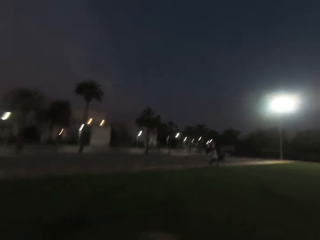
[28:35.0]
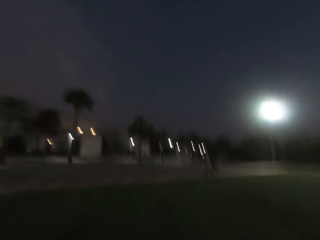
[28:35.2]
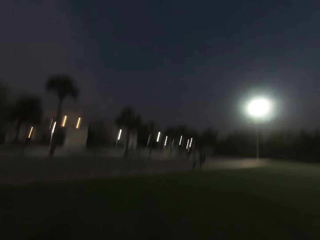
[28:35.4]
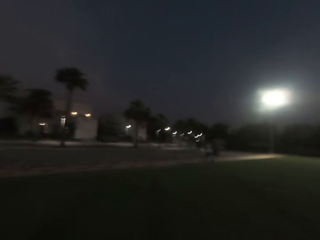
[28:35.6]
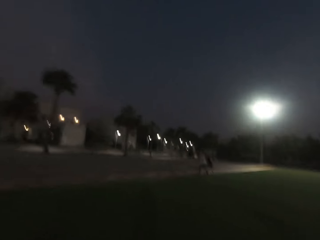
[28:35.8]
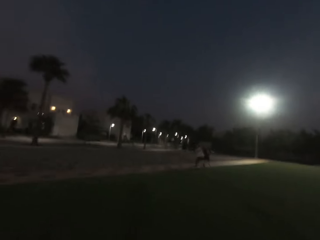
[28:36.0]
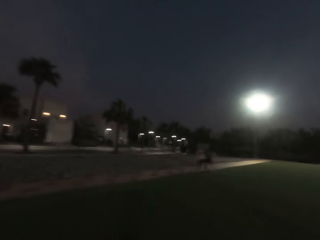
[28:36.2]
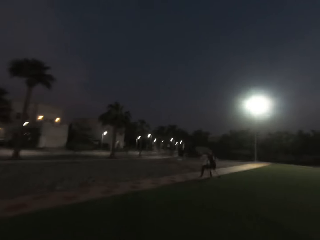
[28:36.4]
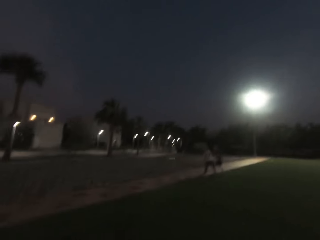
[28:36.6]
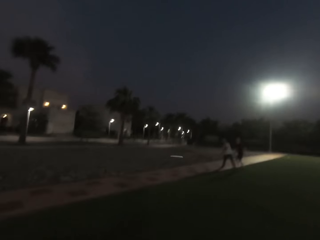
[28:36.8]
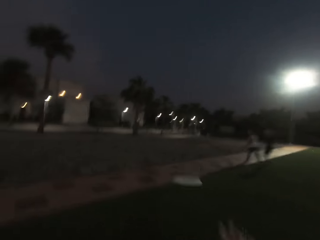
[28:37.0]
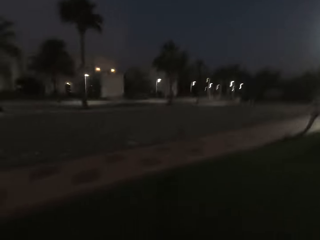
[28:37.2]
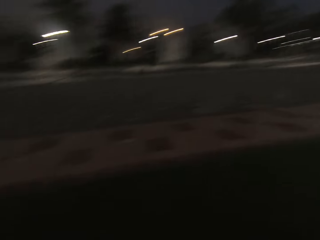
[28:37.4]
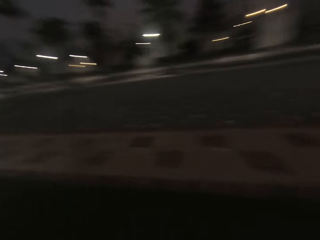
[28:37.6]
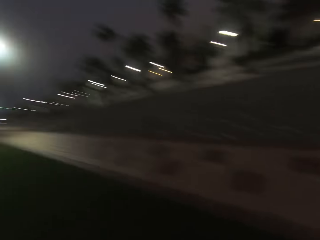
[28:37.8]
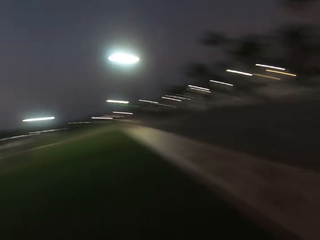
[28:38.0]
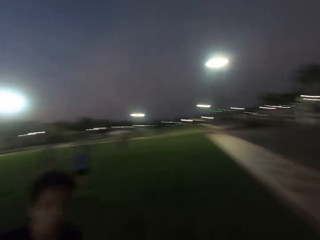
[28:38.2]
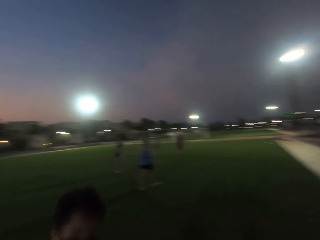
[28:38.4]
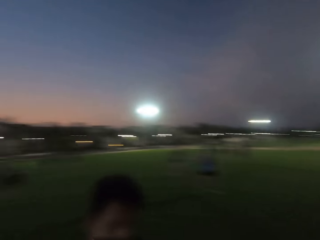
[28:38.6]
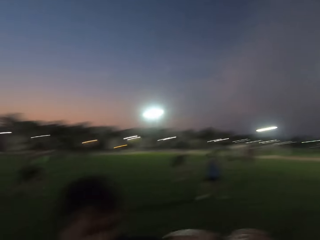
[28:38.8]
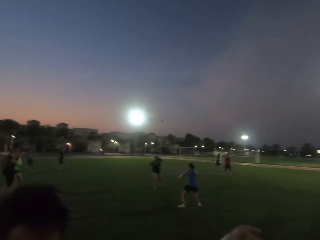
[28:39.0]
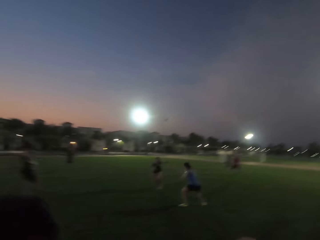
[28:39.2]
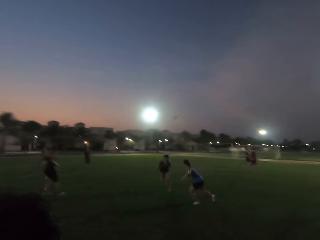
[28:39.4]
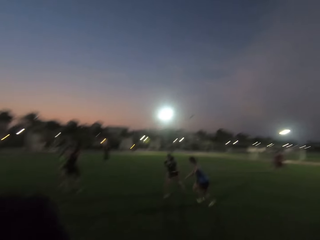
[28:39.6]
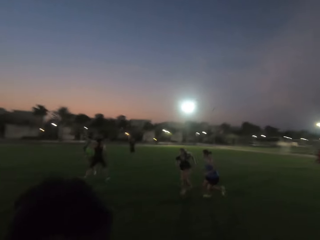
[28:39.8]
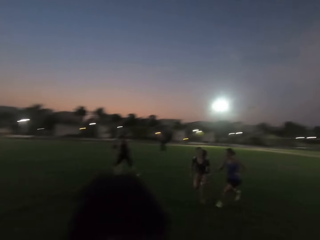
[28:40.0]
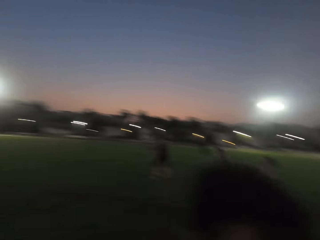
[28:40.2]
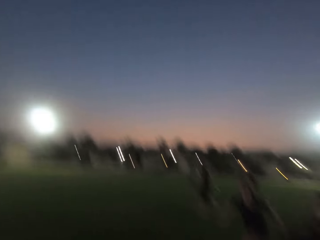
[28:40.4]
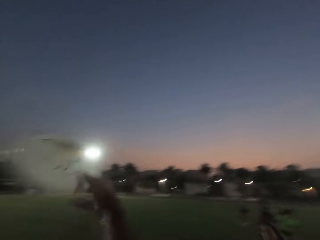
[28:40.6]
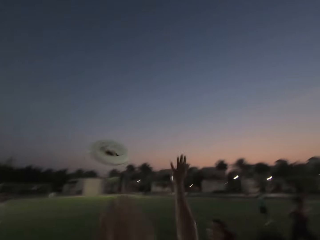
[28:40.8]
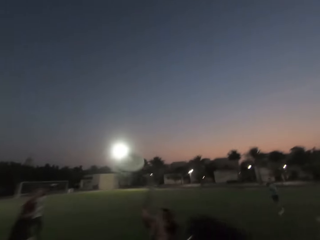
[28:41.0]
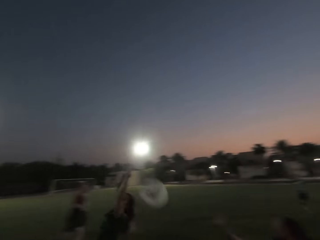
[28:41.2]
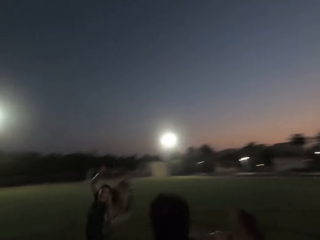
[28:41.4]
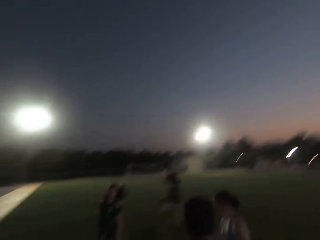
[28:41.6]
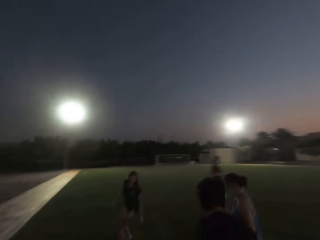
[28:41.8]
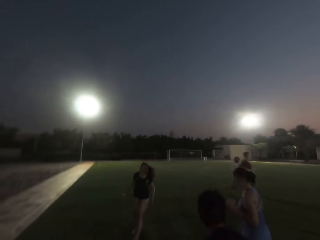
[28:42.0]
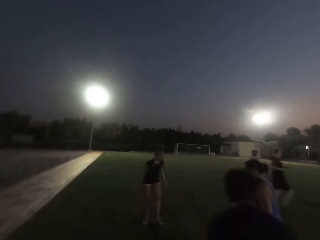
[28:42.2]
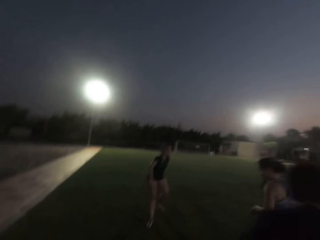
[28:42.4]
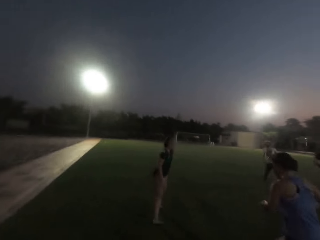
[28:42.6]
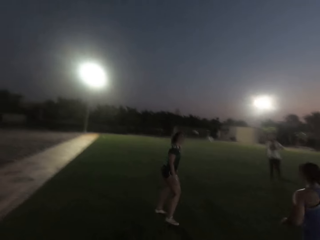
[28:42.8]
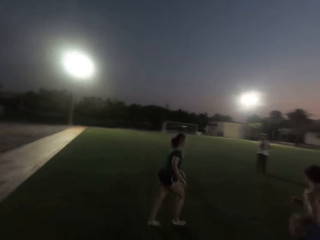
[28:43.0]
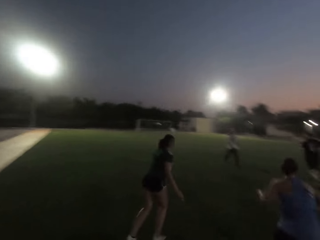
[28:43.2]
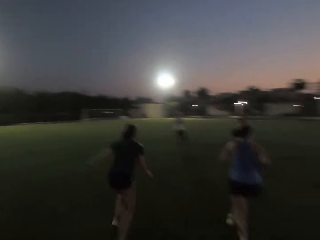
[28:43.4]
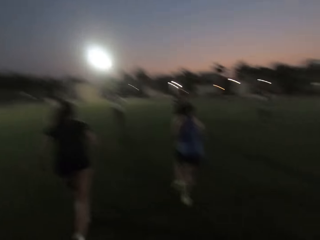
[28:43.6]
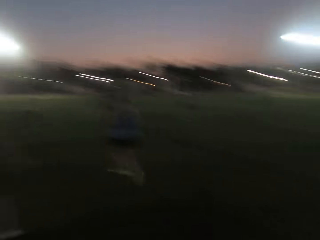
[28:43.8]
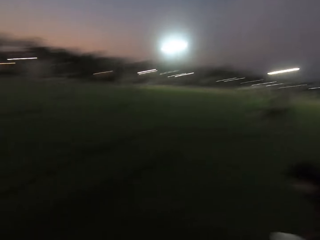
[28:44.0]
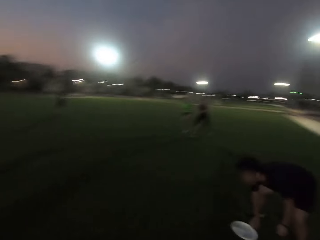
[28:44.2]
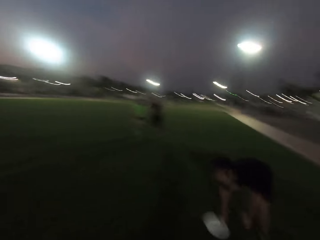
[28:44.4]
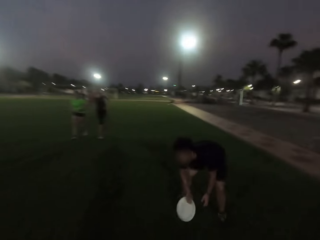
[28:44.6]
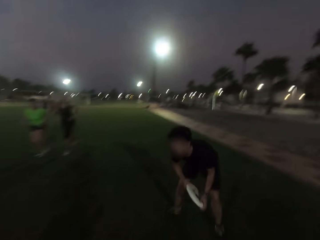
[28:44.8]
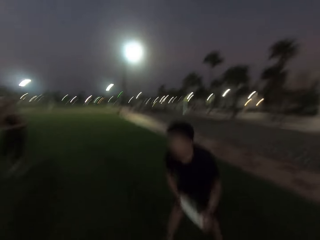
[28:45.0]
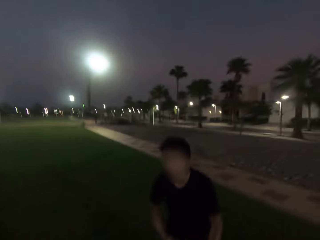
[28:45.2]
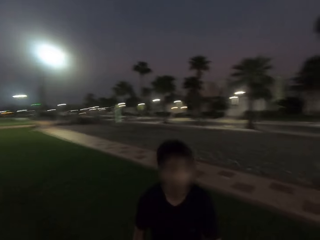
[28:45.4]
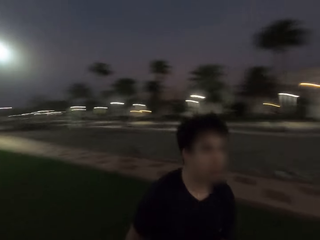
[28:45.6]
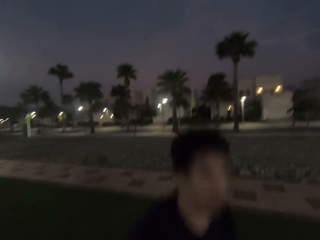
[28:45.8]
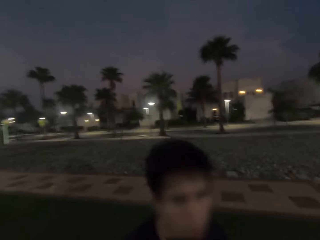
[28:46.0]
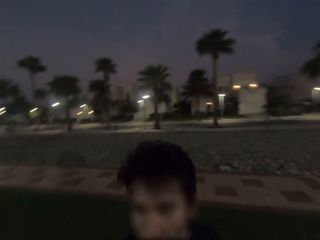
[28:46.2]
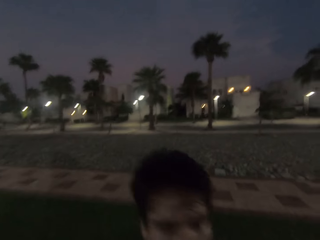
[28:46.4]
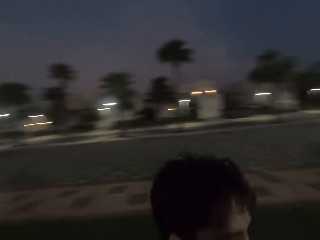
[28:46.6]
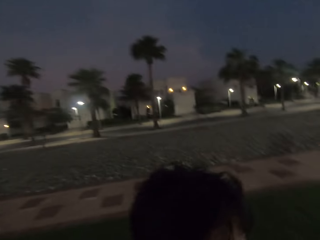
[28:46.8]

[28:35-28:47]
The camera wearer runs. A man throws a plate or frisbee to the camera wearer. They catch the frisbee. They turn back. They throw the plate. A woman runs. Another woman runs. The camera wearer turns around. Another man picks up the frisbee.

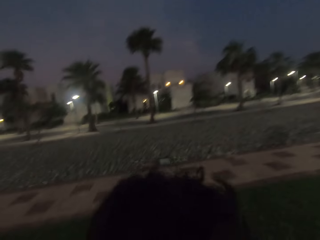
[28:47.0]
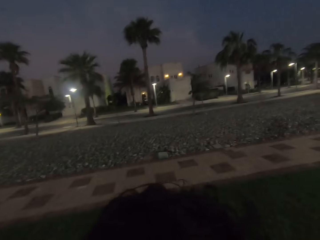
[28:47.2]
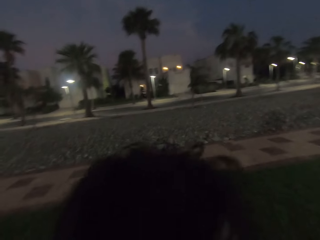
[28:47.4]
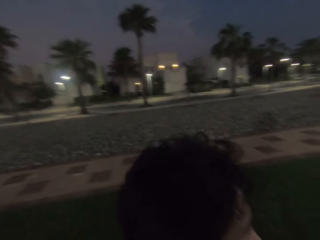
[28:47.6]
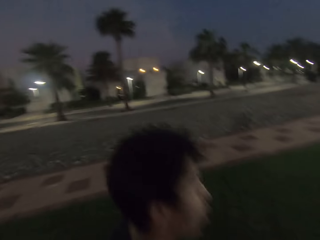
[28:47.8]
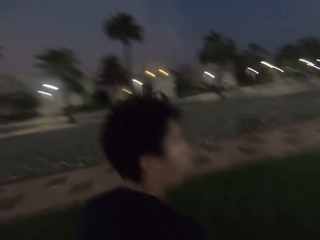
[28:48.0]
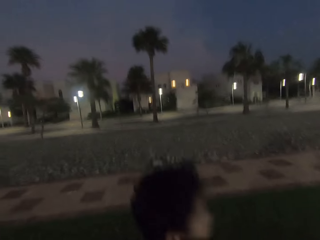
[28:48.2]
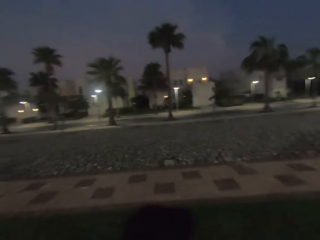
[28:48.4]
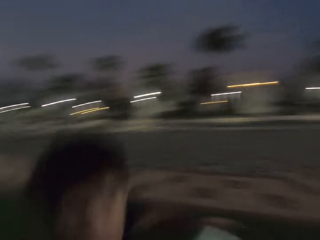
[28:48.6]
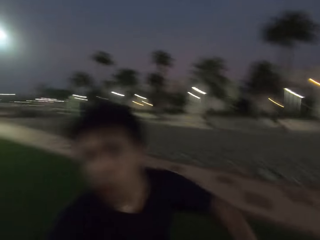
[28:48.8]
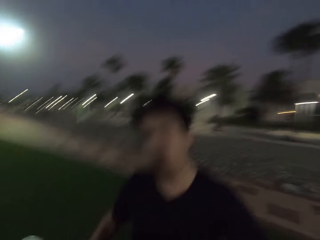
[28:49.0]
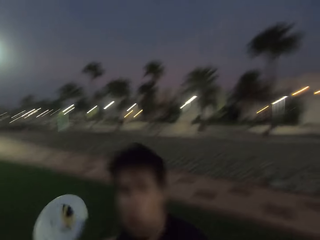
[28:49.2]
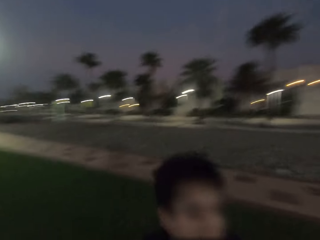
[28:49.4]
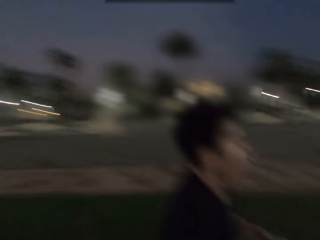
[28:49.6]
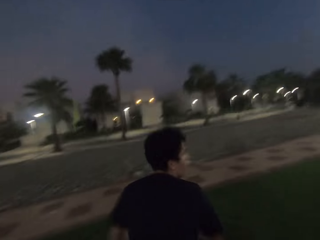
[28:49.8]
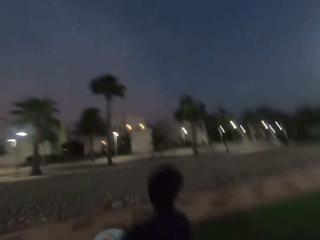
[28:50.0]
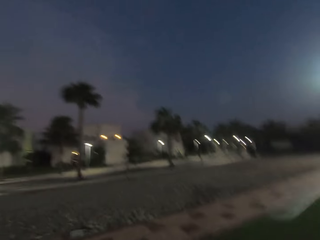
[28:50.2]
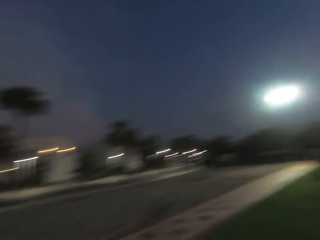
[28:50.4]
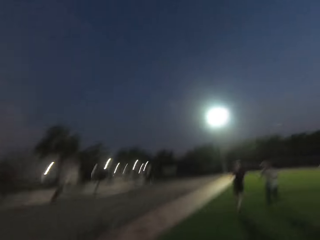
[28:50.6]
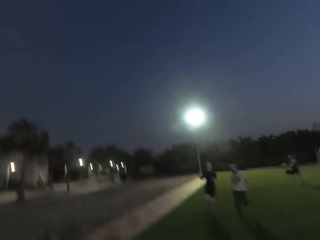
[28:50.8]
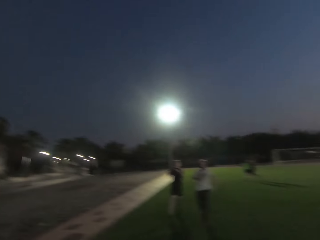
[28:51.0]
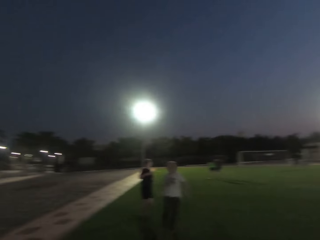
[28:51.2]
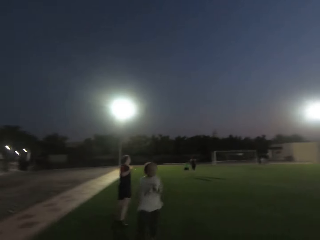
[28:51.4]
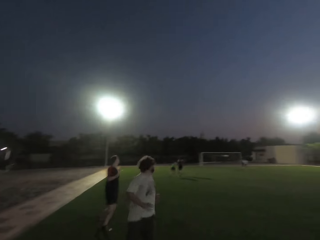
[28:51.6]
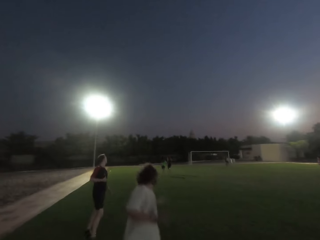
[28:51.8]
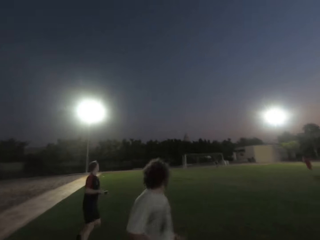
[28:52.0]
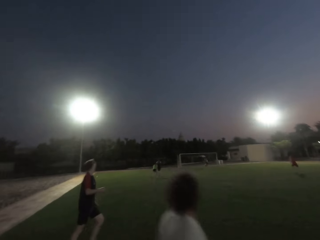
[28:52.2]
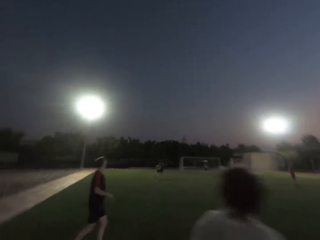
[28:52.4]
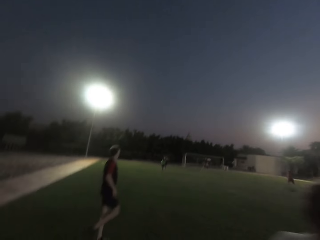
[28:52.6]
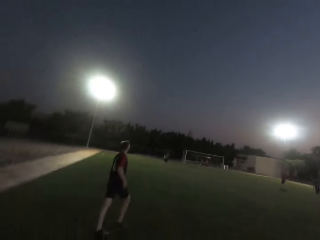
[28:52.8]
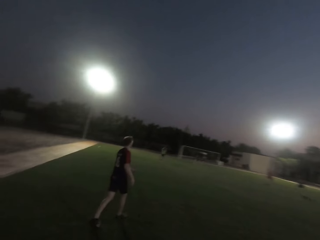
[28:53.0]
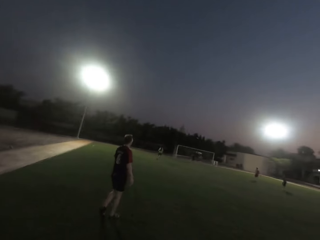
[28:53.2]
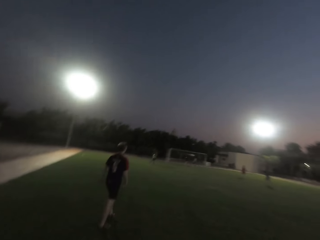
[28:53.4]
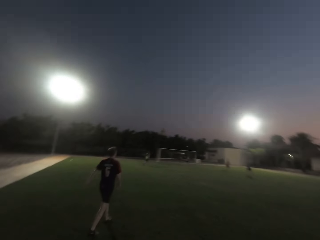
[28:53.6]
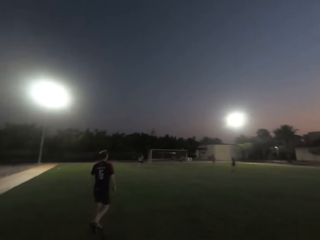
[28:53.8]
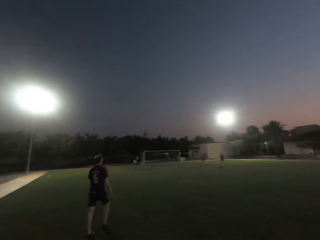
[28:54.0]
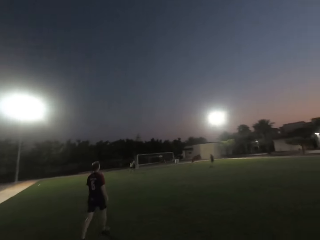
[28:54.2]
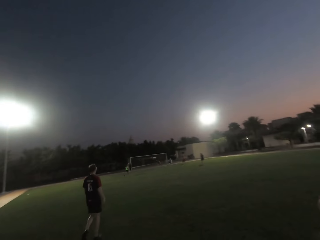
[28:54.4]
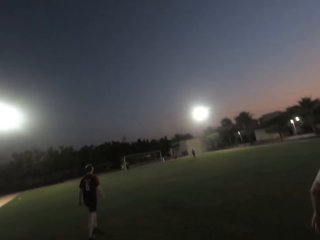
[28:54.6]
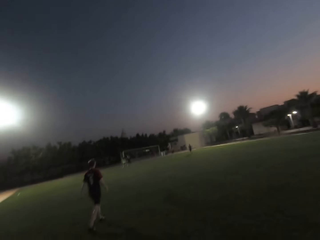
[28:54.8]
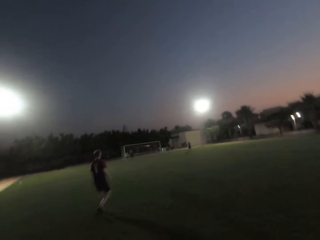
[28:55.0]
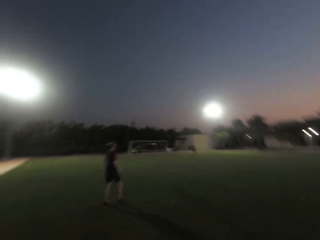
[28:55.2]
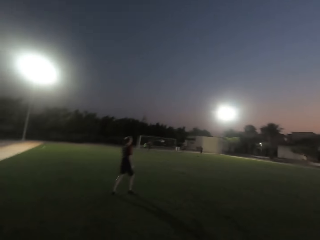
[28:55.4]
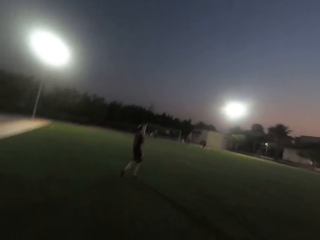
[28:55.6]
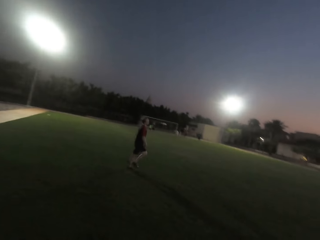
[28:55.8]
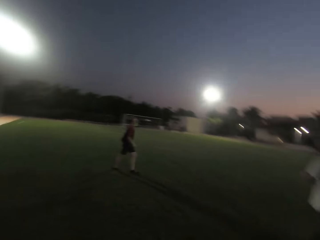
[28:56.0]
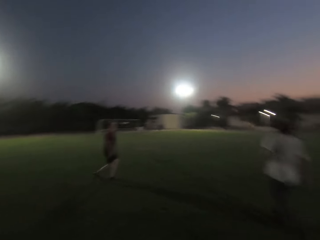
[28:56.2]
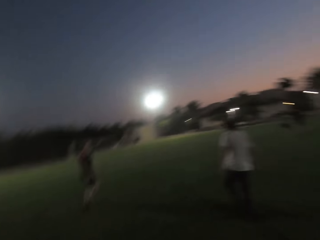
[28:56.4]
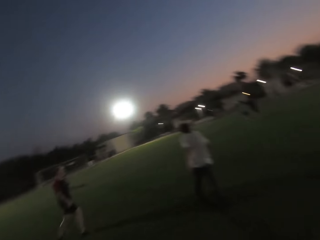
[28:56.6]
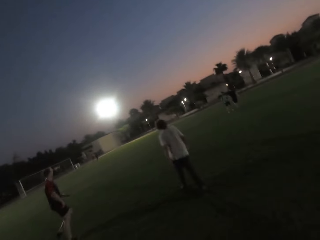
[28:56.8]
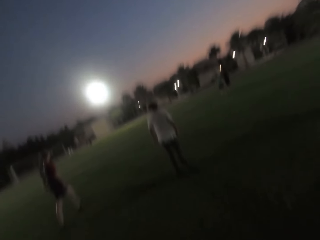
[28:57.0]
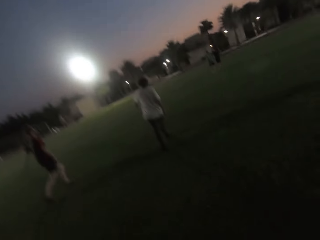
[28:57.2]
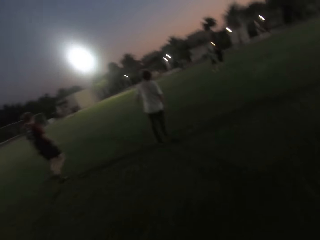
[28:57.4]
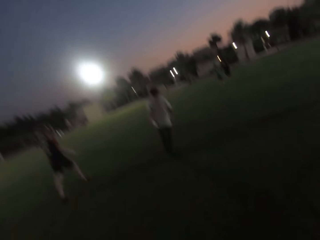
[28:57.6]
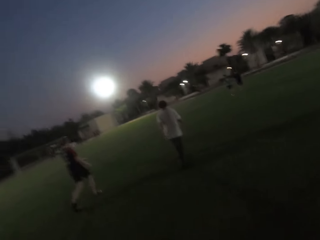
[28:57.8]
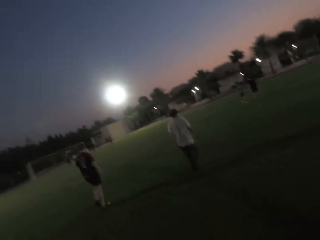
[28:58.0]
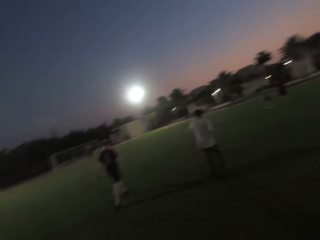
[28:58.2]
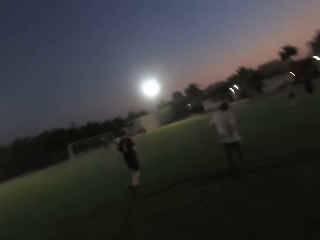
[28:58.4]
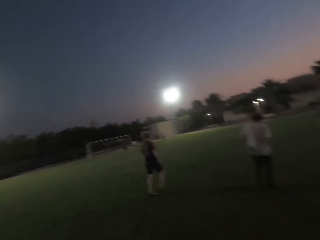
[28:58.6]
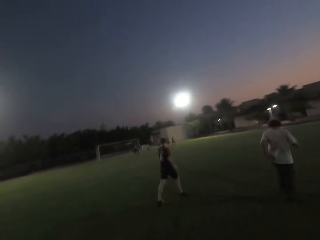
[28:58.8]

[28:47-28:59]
A man throws a frisbee. Another man runs. A third man runs. The third man walks. The camera wearer looks forward. The second man walks.
